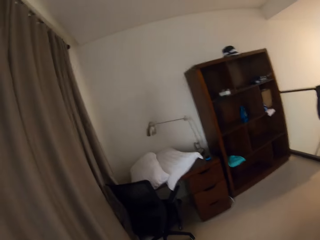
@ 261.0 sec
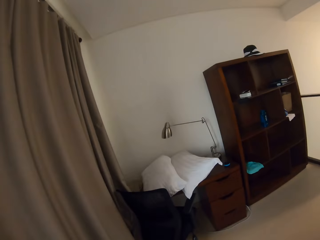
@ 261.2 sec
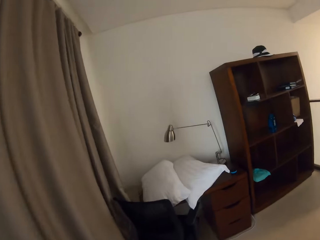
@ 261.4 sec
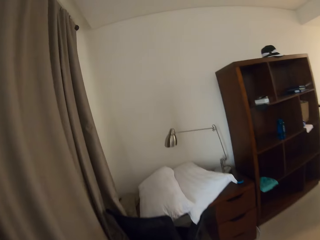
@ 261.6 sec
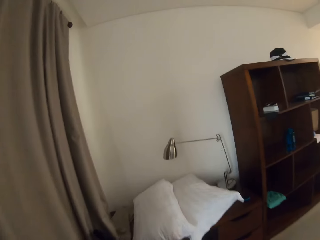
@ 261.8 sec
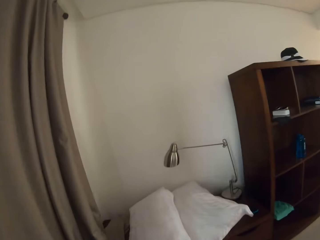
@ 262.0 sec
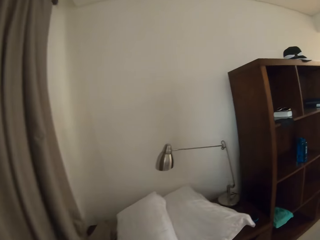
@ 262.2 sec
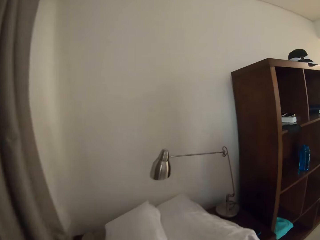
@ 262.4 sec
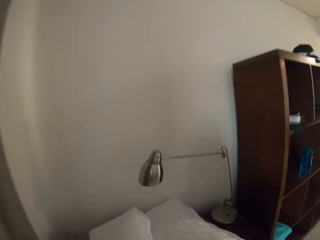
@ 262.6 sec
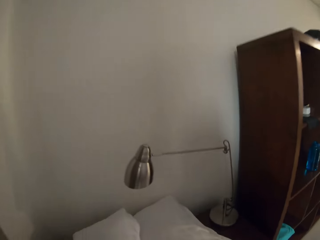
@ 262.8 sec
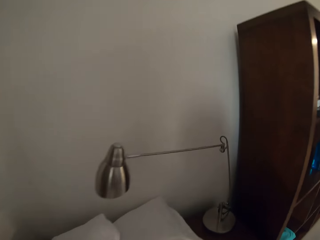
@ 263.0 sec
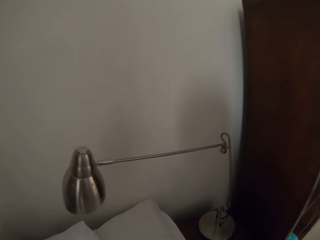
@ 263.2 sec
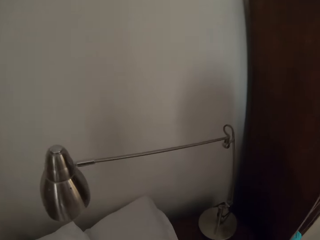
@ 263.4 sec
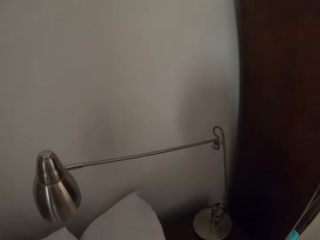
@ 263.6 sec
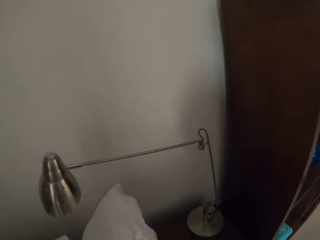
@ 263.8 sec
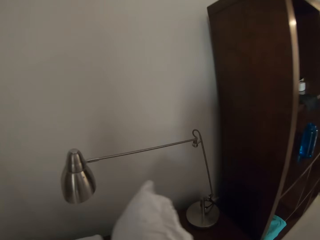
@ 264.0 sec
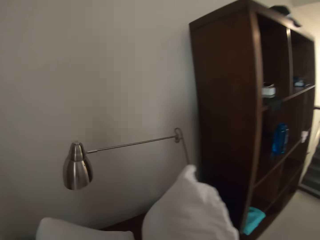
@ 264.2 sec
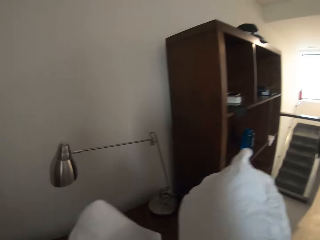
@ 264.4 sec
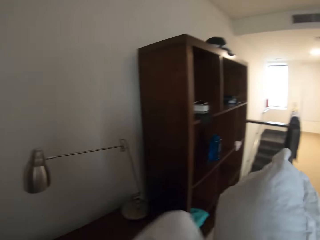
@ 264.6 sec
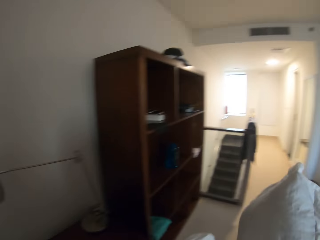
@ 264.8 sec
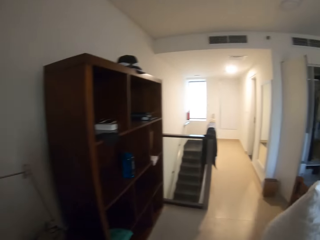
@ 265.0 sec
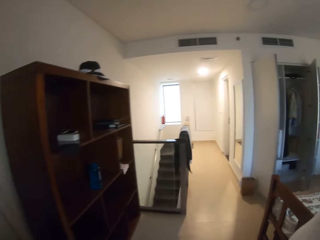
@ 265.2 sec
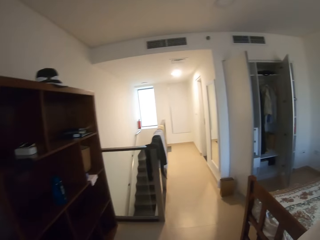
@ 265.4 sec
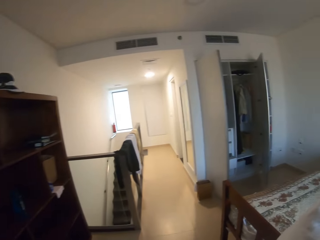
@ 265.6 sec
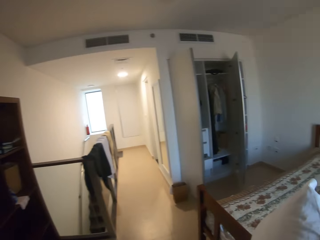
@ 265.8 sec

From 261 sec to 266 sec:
The camera wearer walks to the desk. They take the pillows from the desk.

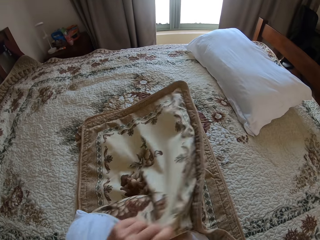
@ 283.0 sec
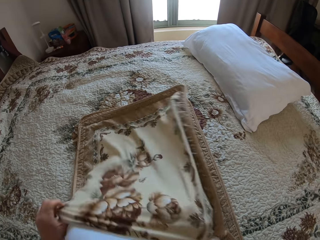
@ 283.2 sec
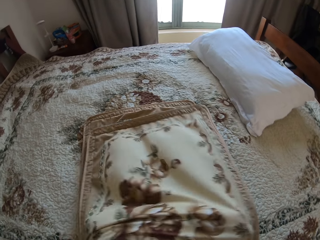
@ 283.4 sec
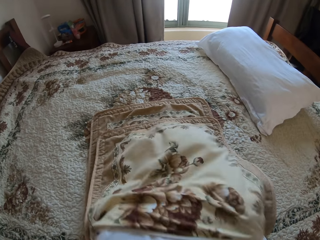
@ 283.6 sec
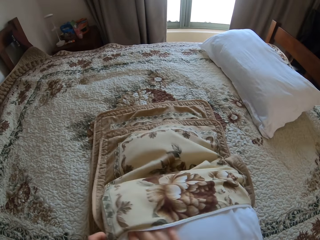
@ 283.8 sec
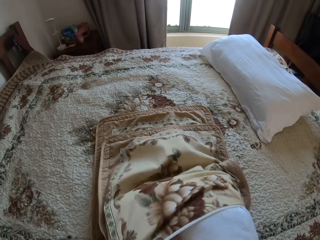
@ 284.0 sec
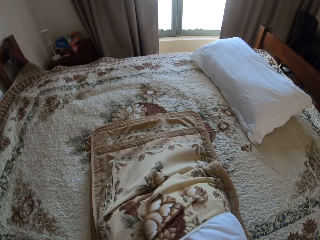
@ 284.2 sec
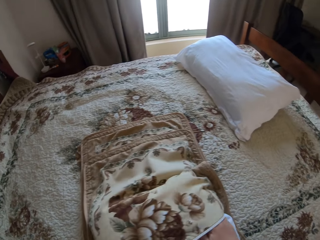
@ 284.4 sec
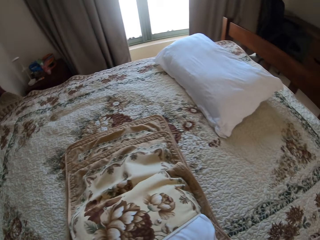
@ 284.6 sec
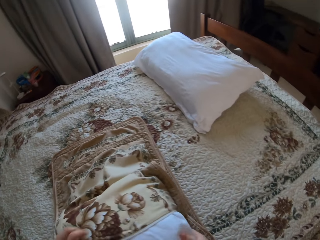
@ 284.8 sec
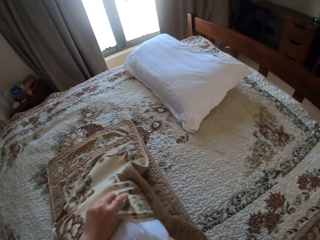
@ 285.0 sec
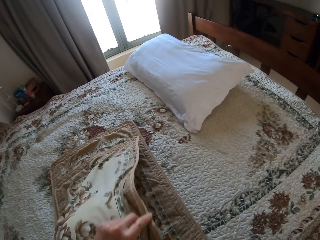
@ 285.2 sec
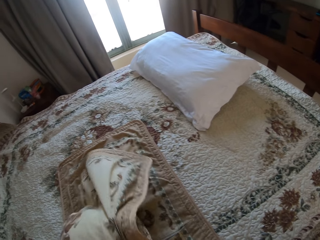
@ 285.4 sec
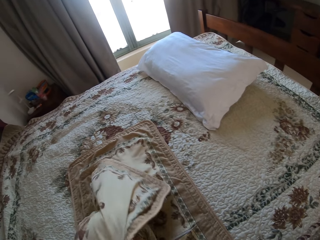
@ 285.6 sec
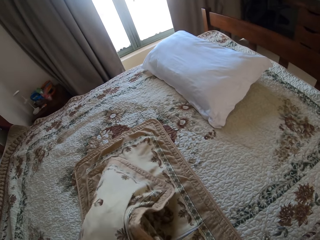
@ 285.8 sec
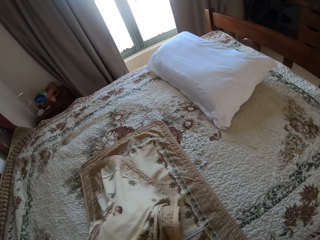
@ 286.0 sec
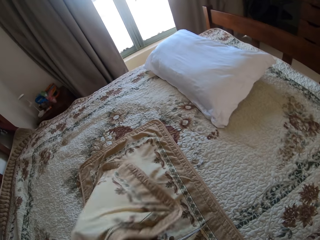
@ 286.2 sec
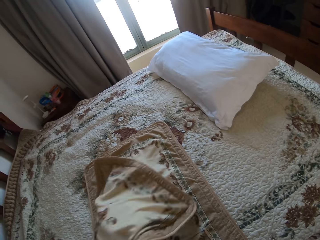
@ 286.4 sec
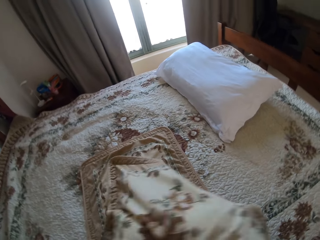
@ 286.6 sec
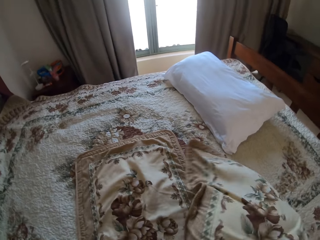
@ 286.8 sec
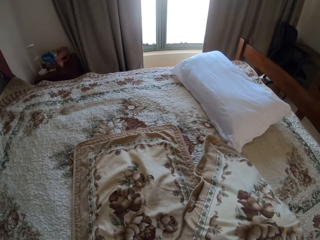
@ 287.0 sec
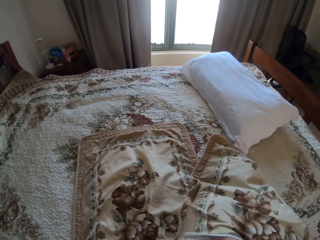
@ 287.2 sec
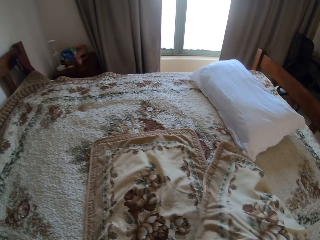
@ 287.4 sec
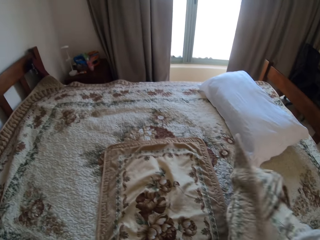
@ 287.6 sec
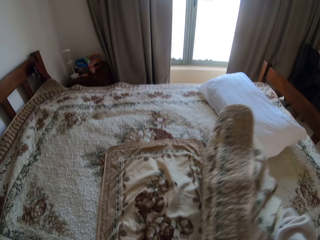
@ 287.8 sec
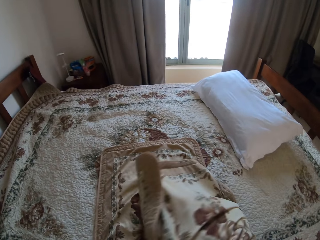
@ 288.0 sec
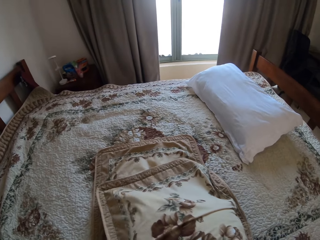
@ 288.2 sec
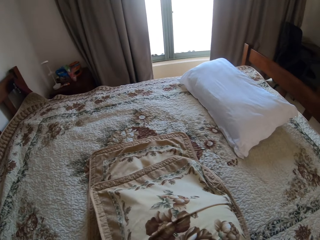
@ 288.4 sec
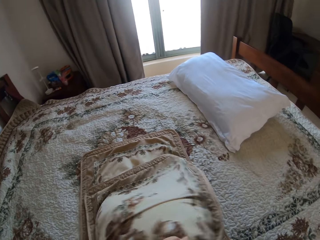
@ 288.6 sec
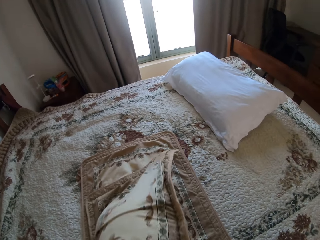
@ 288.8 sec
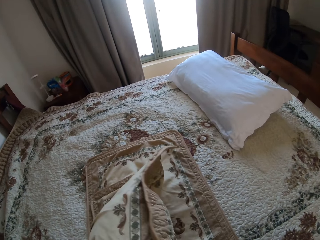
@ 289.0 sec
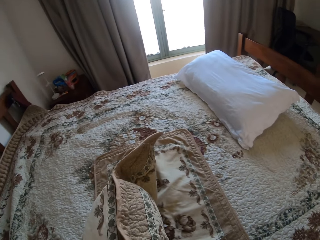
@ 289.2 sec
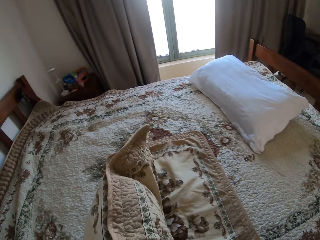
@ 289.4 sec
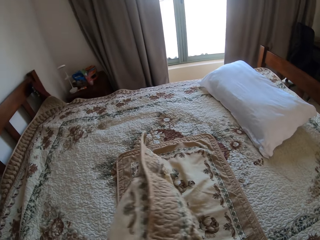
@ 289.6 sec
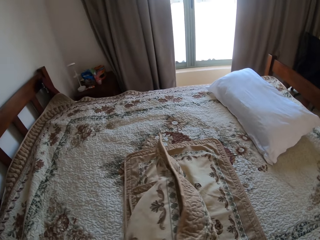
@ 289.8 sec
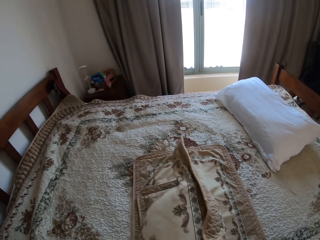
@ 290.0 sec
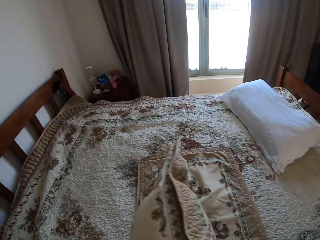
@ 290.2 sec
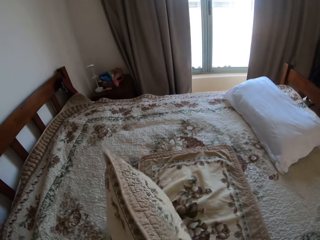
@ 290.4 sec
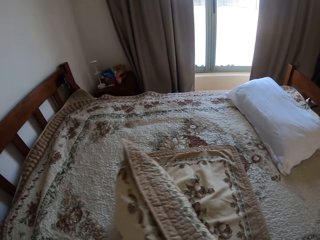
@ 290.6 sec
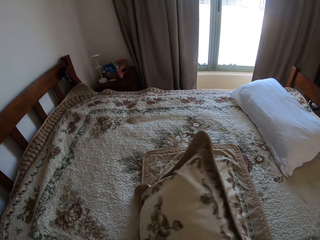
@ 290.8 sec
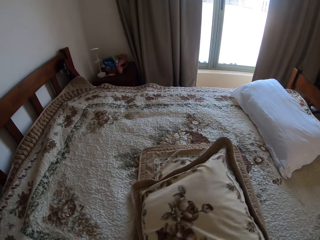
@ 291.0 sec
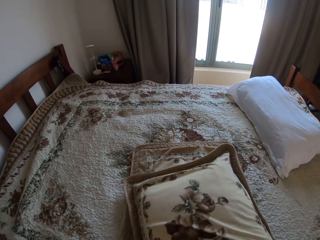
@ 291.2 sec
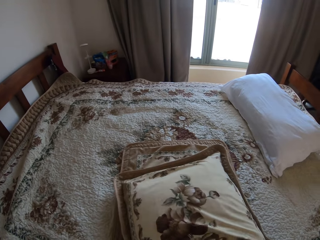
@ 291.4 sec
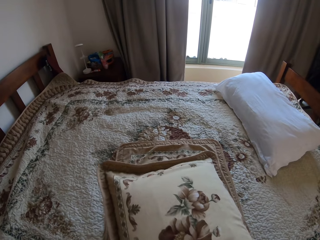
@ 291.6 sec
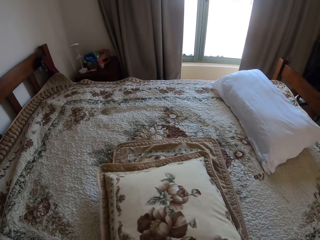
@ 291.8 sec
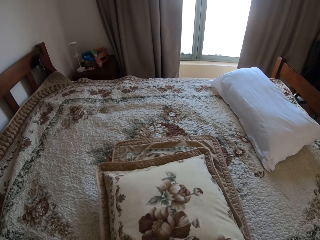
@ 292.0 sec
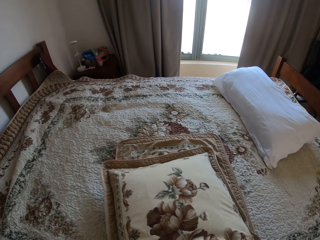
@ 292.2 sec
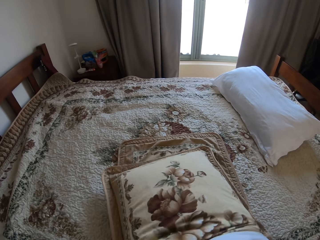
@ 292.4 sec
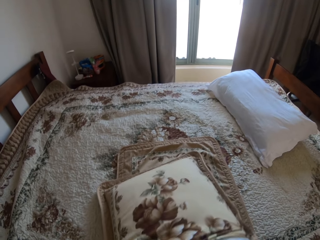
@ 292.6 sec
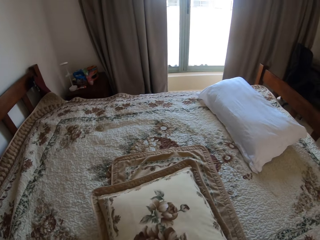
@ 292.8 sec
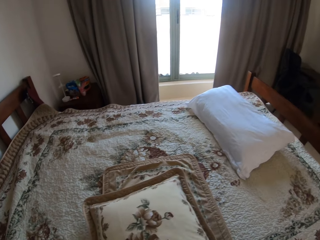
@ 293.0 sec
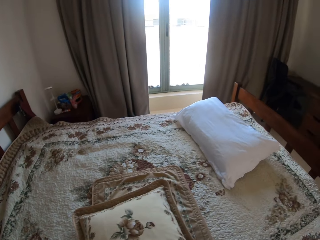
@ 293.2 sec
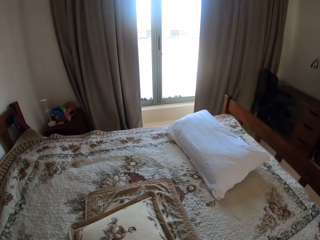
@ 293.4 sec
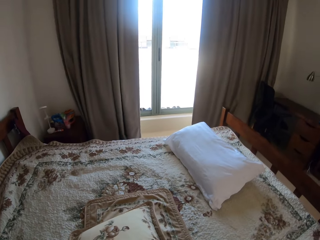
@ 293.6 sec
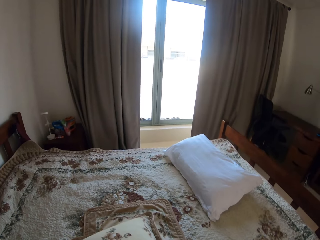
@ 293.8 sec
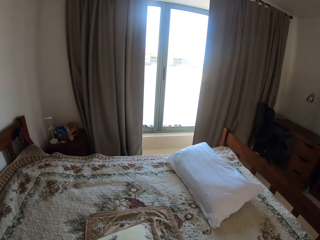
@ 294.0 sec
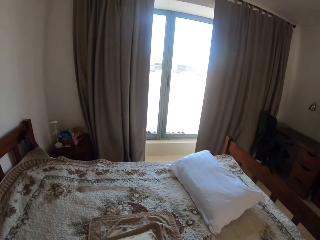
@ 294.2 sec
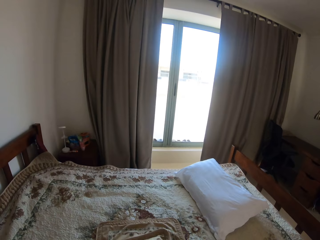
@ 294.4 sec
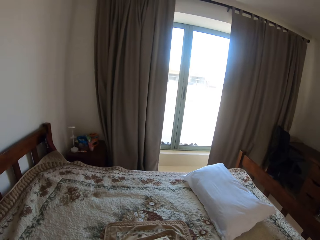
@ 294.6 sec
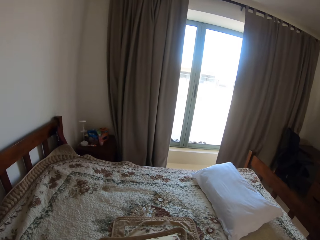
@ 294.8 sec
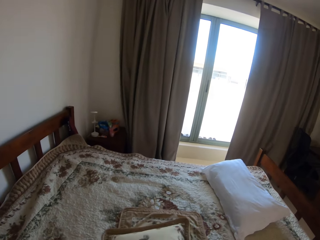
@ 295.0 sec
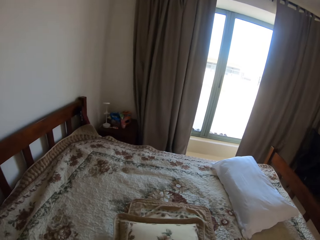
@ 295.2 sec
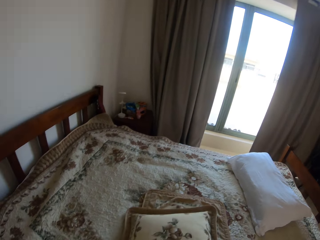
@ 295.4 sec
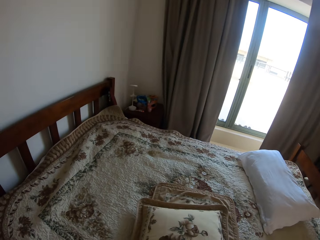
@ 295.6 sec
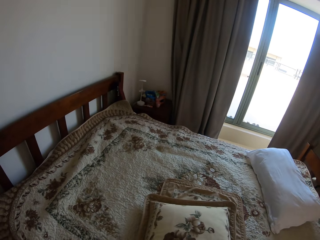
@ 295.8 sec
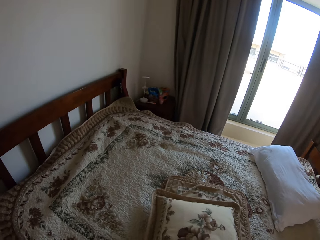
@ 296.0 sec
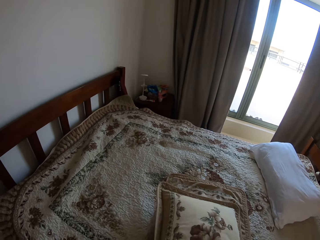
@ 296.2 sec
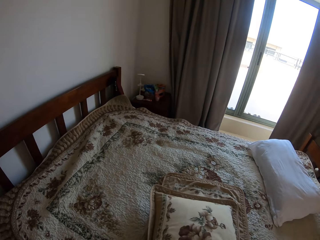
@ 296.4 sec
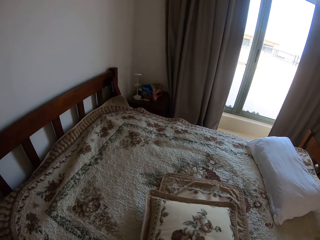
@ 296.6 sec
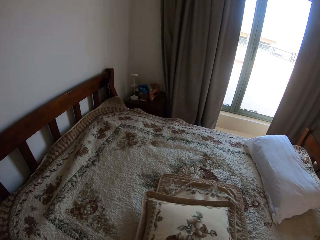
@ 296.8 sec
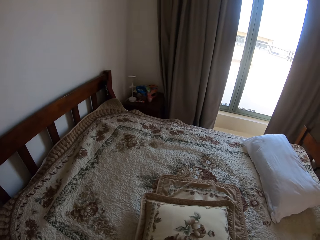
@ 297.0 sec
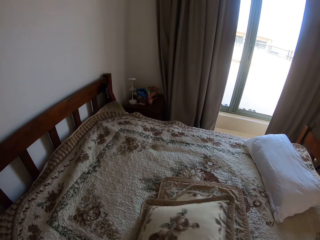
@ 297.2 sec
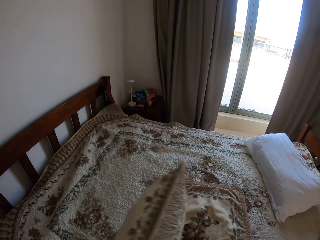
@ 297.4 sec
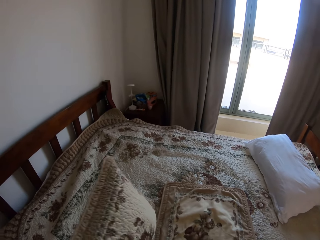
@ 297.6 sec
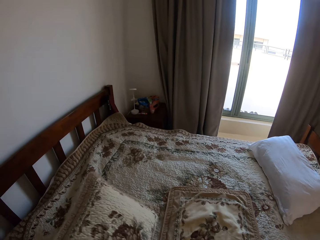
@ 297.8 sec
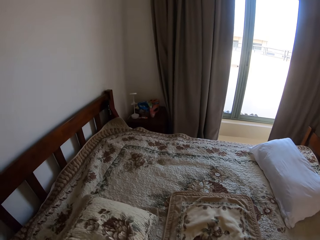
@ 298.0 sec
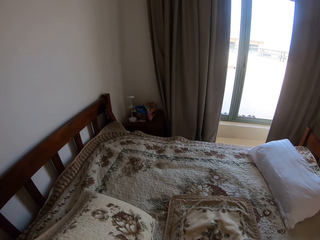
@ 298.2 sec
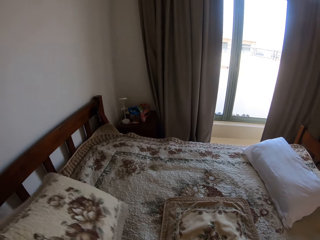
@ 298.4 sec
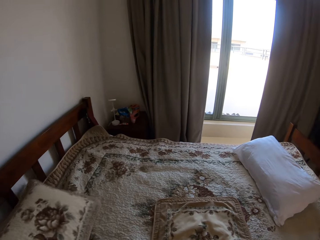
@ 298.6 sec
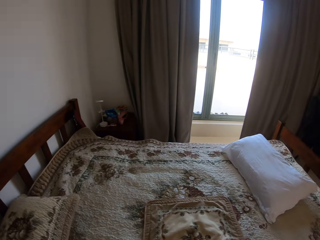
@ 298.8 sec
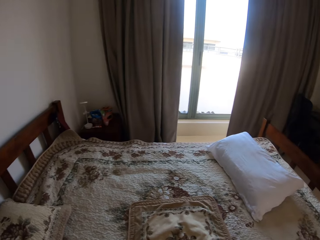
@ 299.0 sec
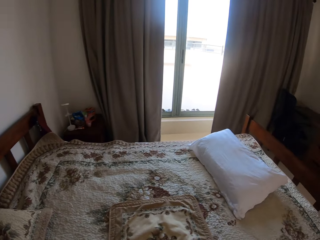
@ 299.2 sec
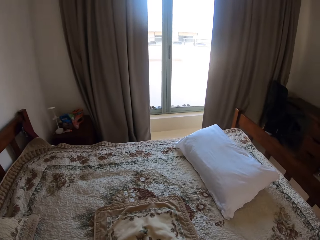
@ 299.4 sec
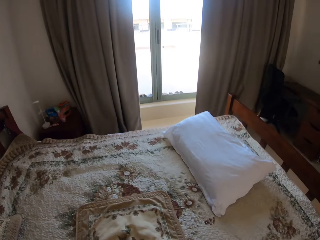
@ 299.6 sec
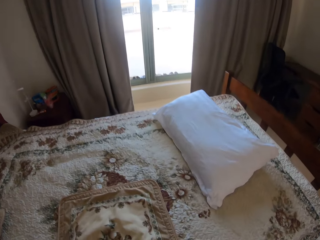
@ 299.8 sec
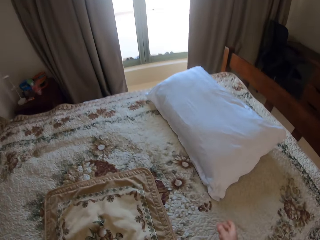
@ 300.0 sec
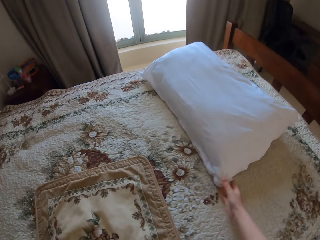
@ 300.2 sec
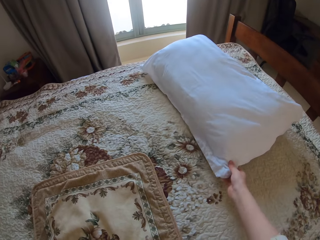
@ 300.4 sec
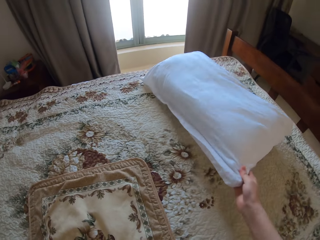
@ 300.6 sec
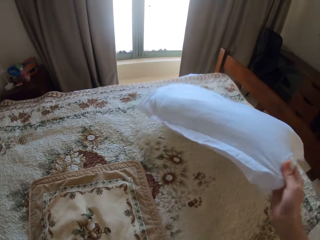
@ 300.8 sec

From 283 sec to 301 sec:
The camera wearer puts the pillow inside the pillow case. They pull the pillow case on the pillow. They lift the pillow. They put the pillow on the upper side of the bed.
